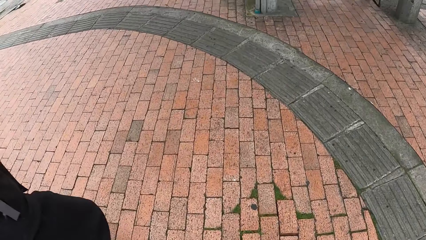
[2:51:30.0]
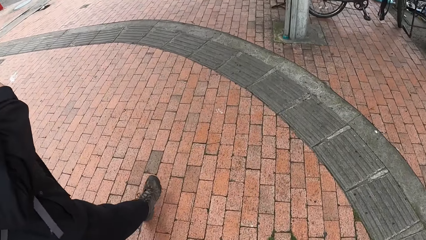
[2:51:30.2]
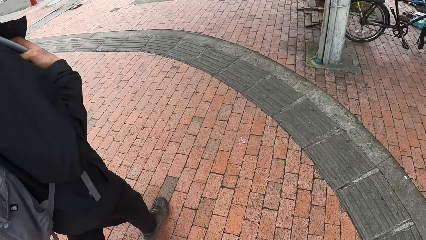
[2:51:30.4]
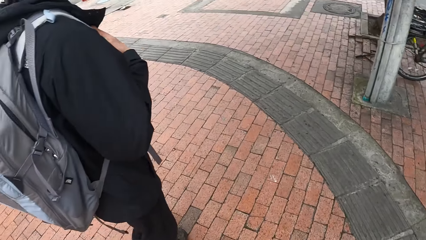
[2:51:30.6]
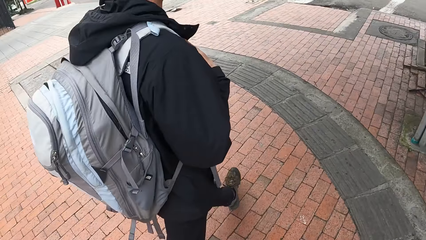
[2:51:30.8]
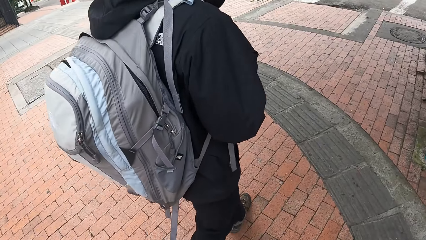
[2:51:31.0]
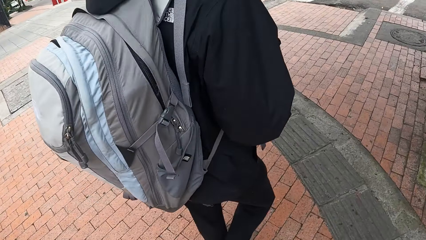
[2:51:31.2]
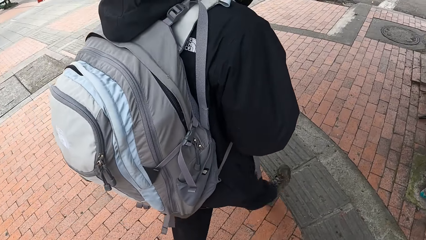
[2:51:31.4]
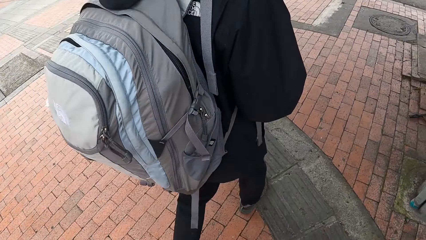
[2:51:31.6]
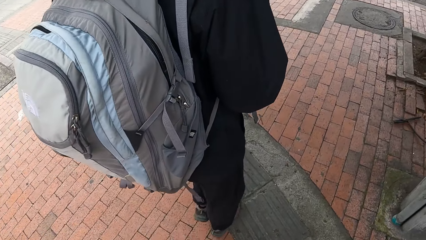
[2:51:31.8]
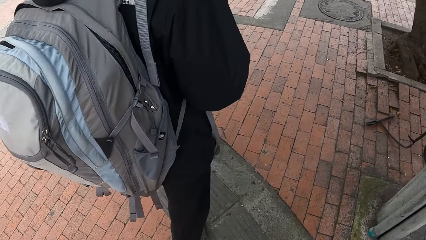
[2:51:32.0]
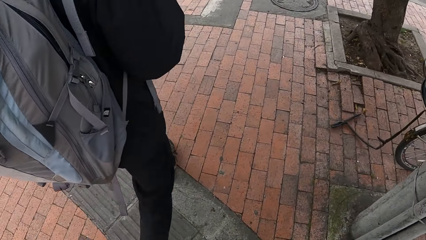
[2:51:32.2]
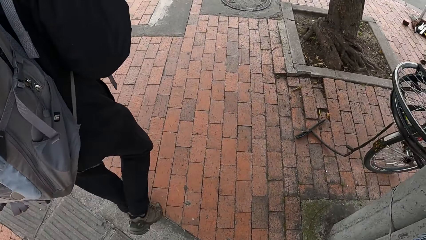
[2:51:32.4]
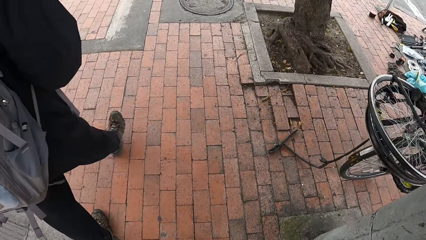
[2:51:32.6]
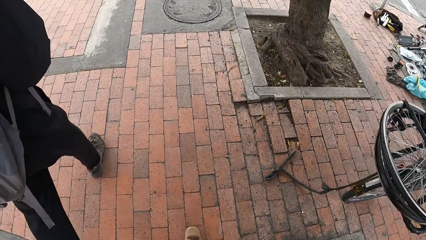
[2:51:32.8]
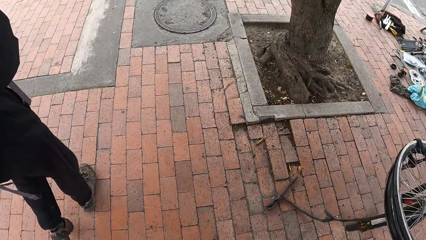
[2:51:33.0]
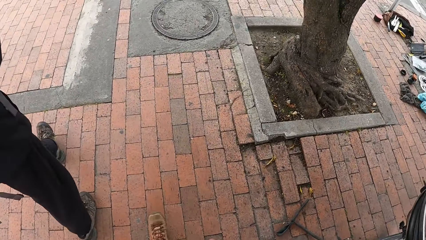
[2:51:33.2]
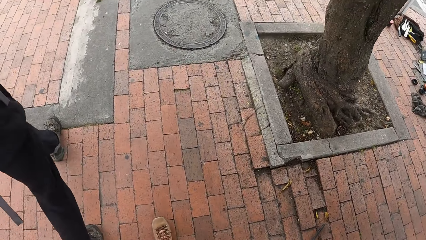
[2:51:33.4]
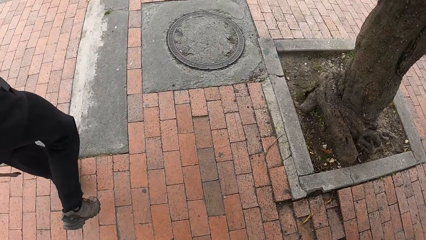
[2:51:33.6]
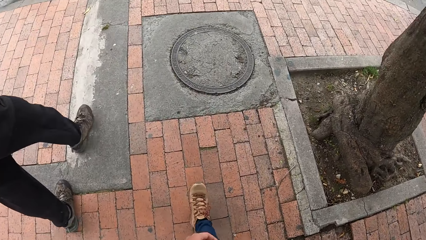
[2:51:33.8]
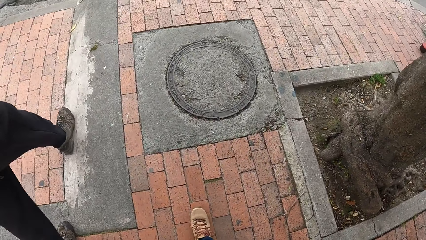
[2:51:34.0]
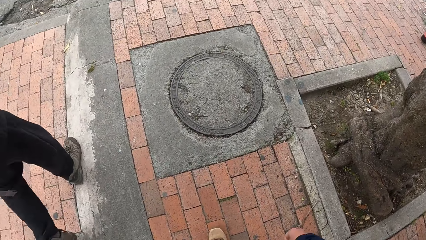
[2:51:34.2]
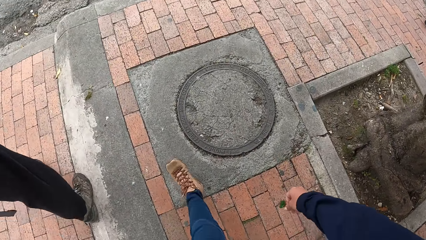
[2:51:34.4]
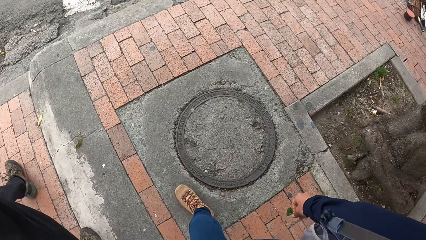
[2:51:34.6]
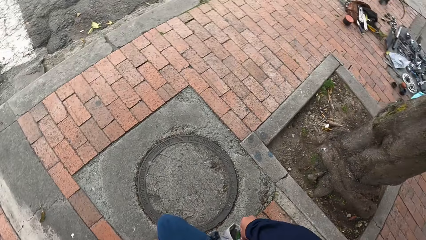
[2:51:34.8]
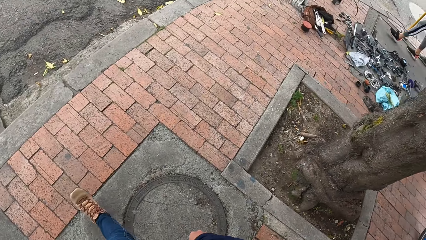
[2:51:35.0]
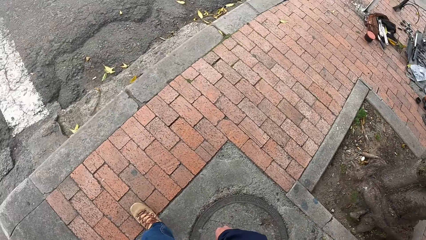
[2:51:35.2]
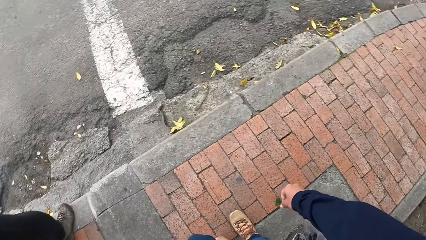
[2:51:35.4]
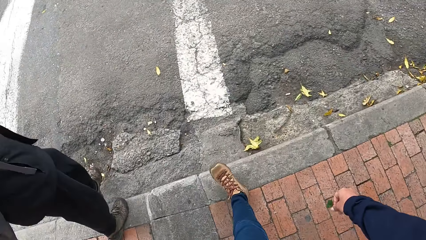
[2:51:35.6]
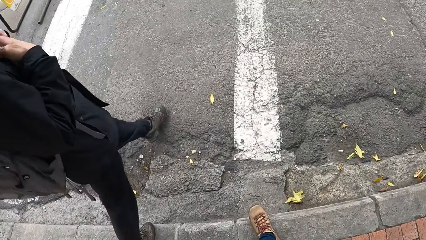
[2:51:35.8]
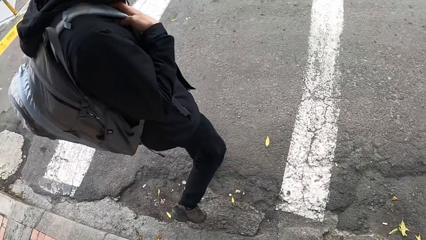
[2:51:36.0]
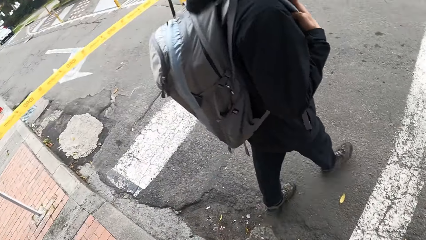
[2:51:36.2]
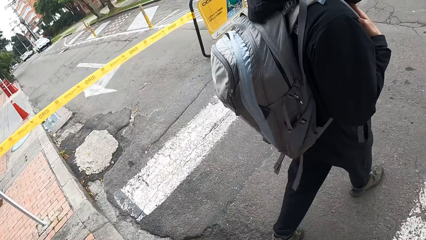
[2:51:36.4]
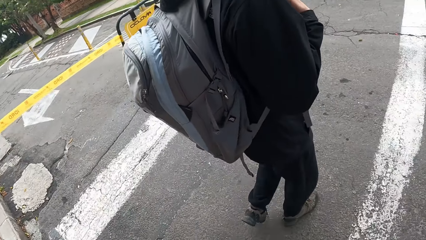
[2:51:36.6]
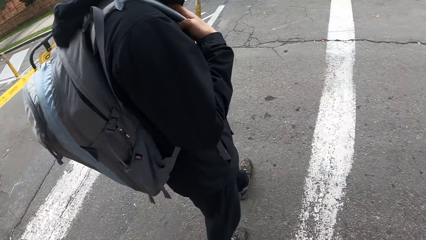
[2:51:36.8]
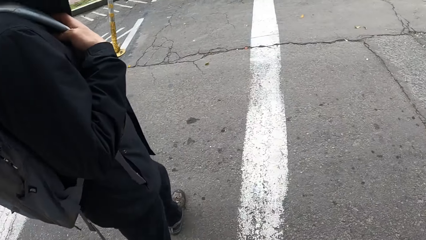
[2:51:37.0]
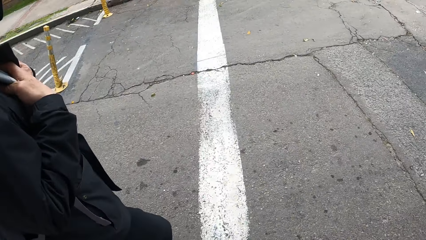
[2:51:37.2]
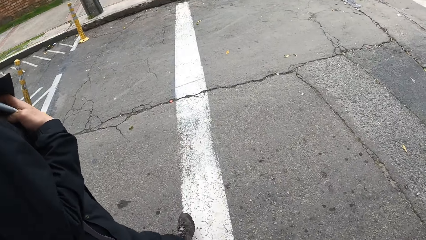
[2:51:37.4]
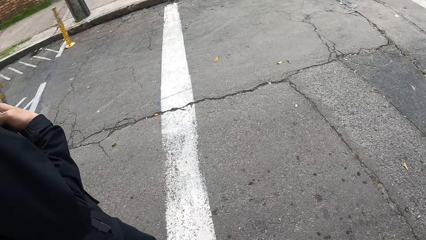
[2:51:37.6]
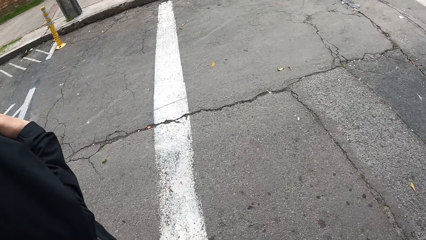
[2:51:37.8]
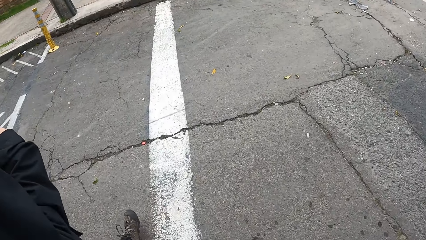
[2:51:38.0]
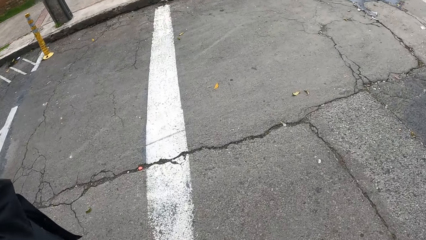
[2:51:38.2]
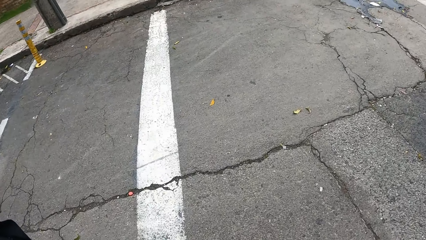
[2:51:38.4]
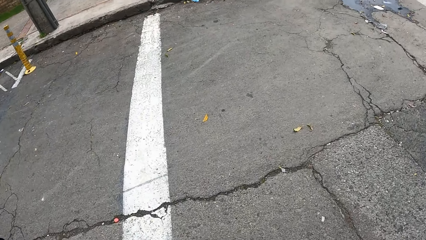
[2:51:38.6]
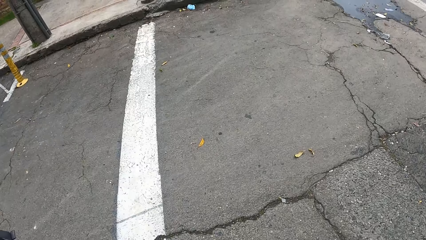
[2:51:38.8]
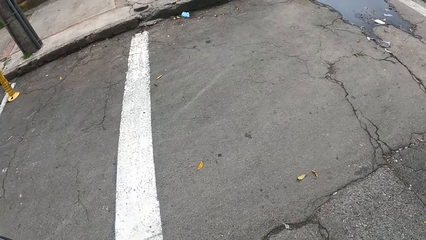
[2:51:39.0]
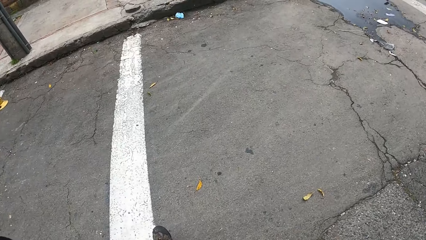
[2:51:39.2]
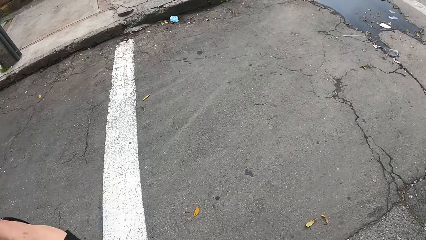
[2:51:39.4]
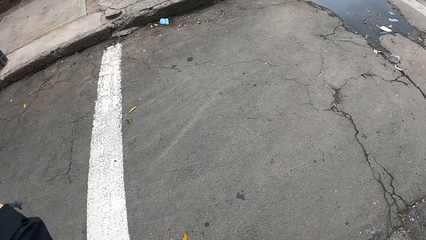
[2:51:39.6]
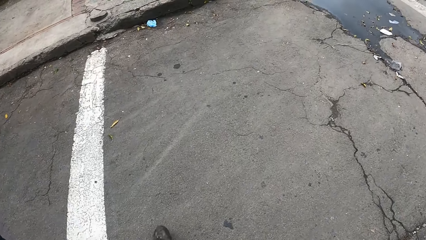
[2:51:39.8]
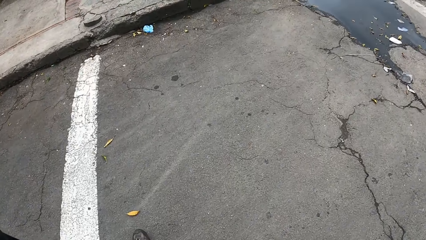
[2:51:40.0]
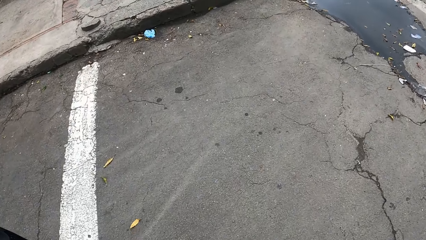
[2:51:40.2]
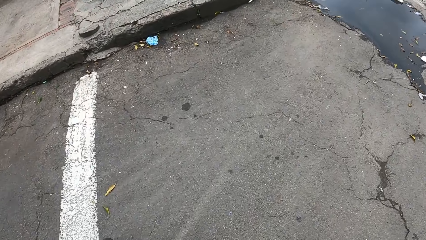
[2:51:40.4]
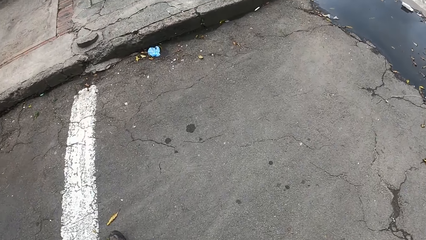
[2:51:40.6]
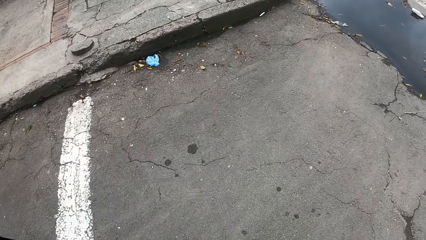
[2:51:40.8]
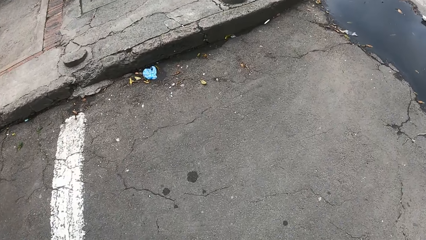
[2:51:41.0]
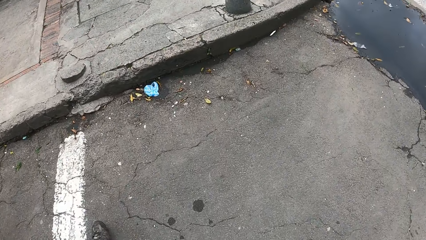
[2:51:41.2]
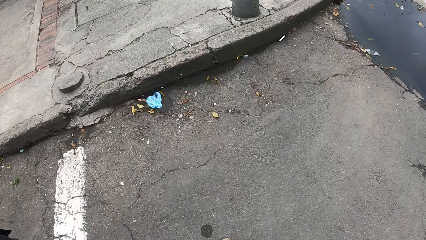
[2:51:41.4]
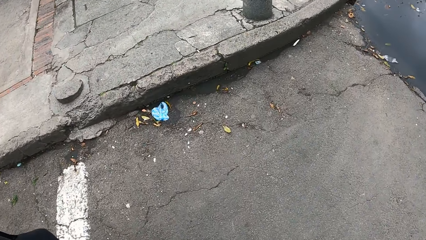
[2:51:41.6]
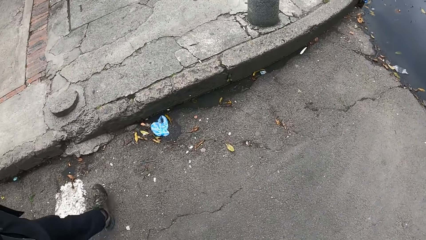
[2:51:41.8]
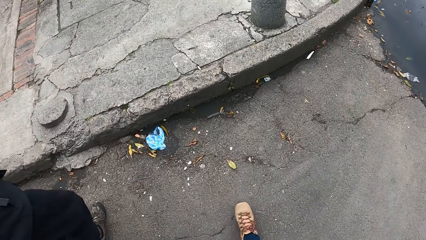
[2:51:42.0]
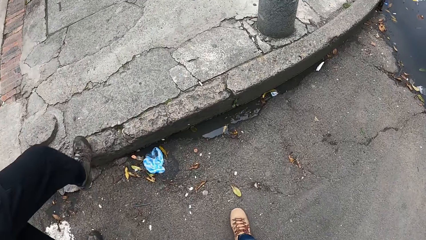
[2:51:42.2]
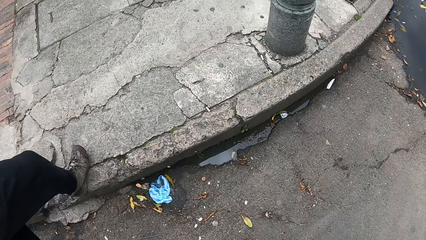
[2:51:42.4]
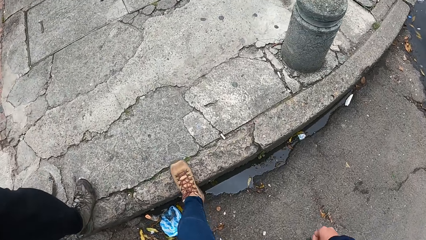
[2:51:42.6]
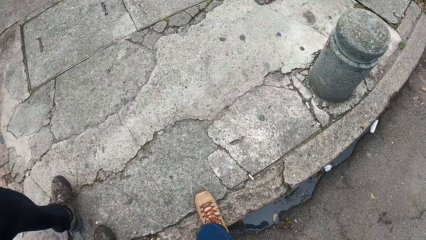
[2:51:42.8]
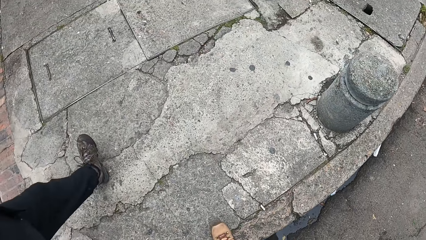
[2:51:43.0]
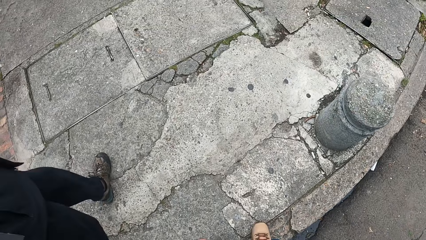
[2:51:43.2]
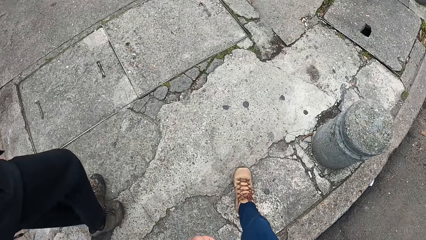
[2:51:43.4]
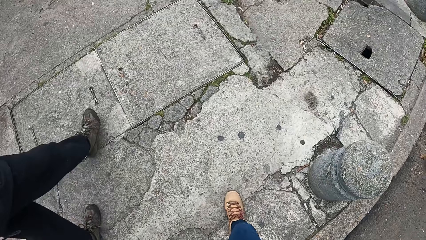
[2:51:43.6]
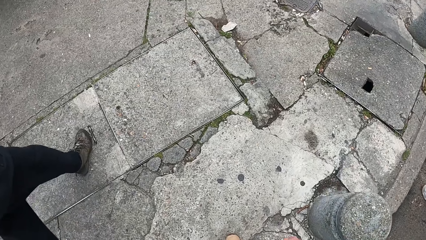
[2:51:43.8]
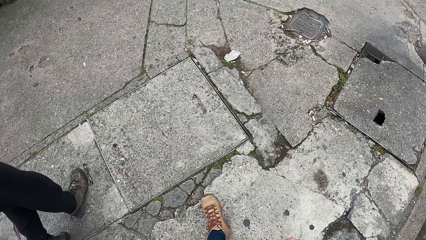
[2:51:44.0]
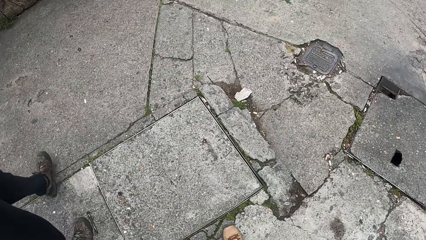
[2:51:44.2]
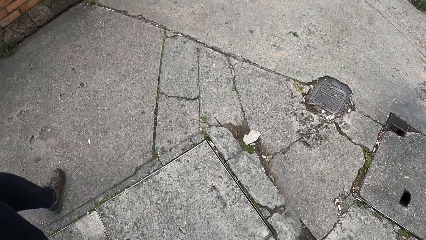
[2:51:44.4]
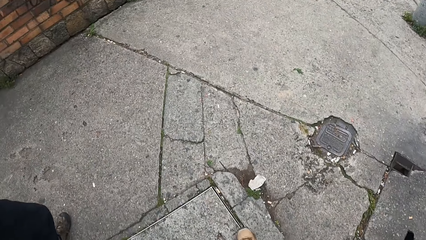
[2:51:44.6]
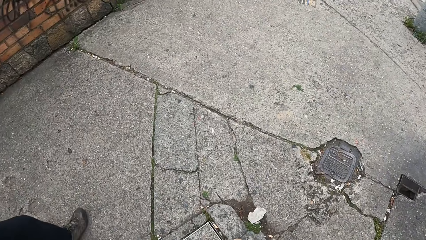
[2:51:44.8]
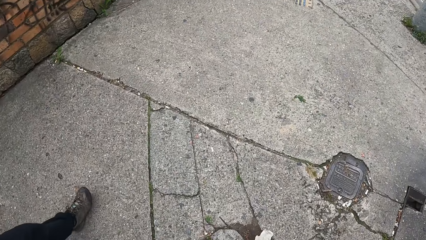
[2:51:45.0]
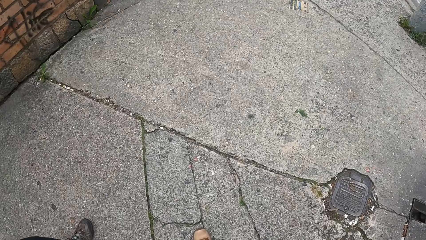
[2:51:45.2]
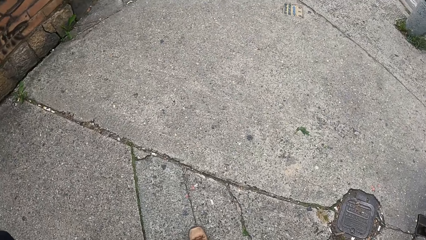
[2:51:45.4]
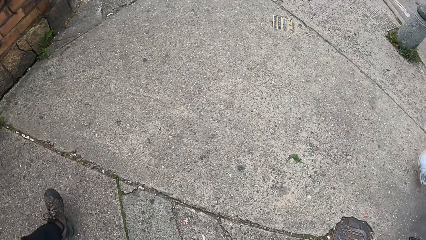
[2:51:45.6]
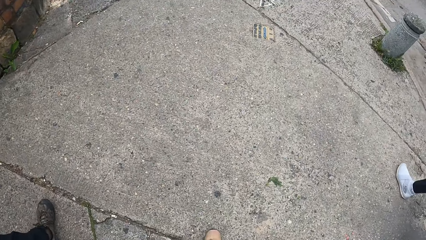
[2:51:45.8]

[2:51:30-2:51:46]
The camera wearer stares at a man. They walk on the sidewalk. They cross to the other side of a road with the man. They walk on a sidewalk with the man.
